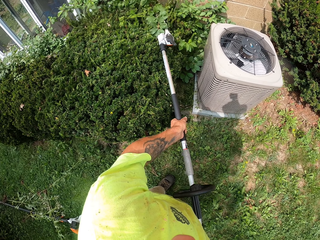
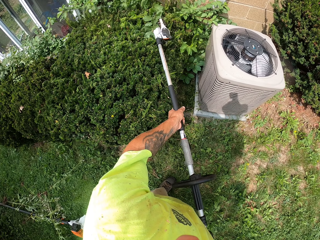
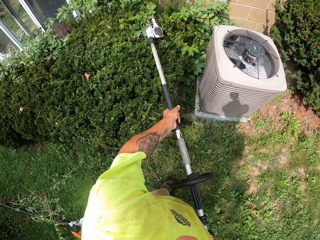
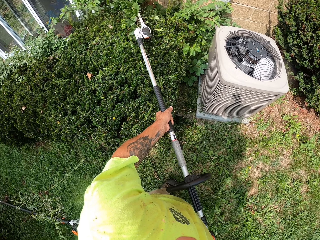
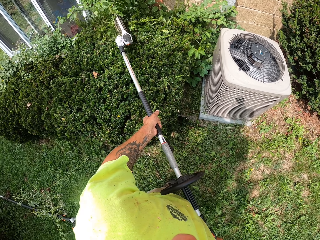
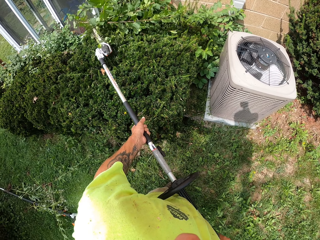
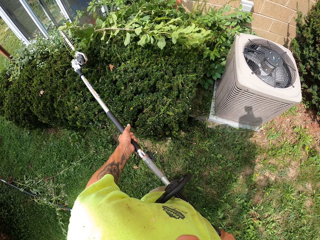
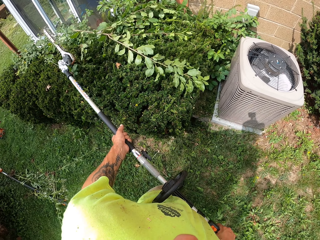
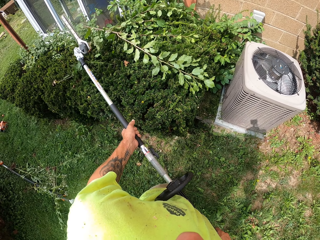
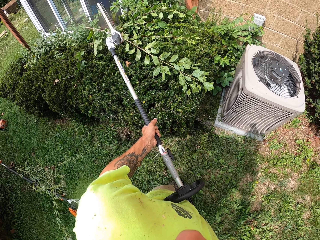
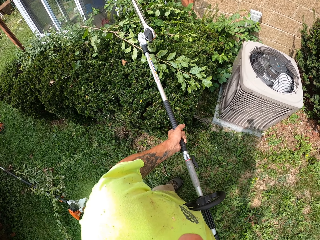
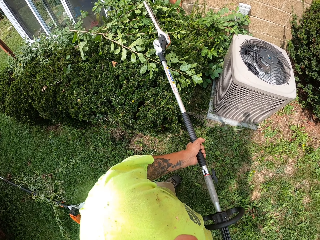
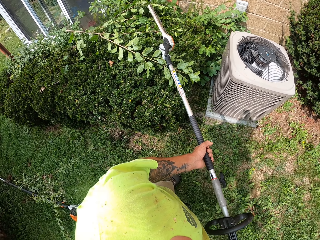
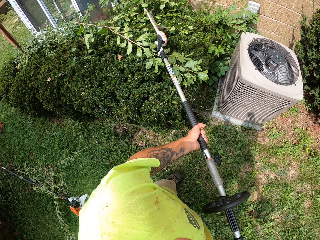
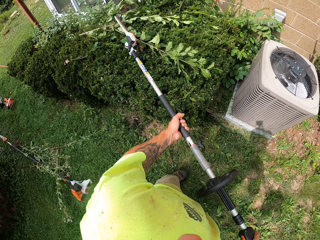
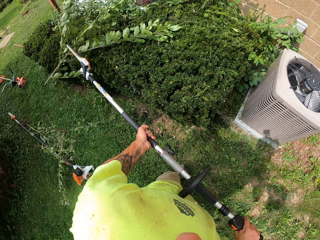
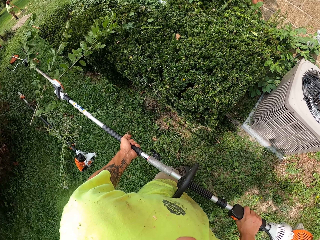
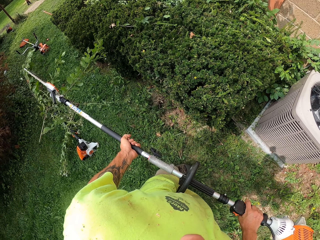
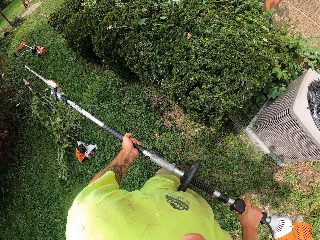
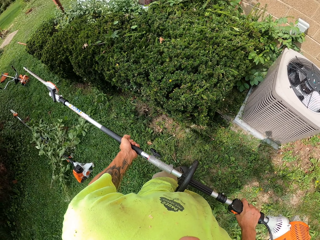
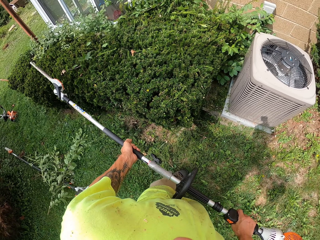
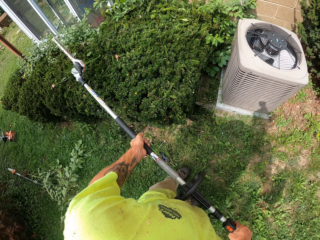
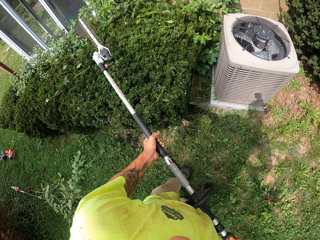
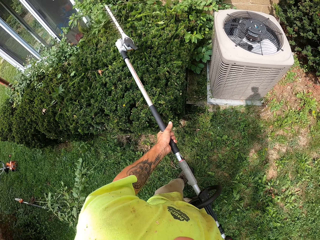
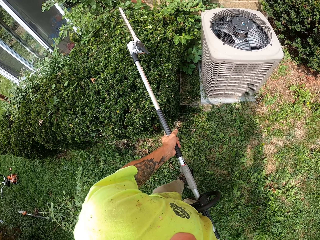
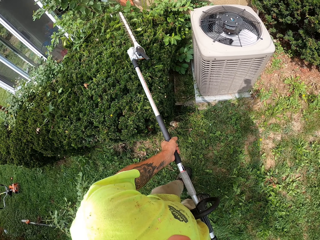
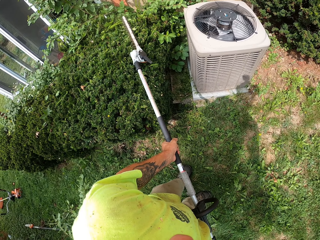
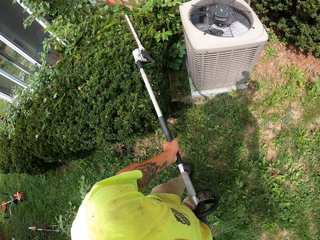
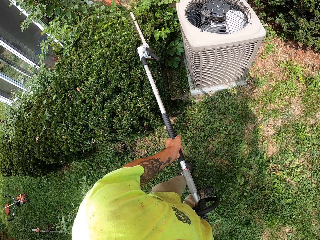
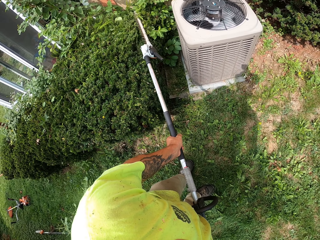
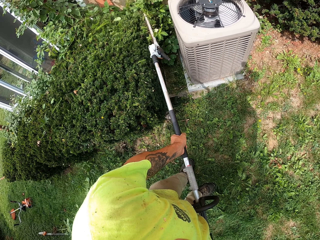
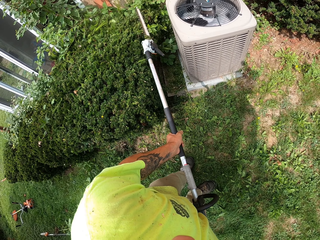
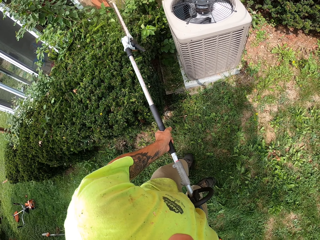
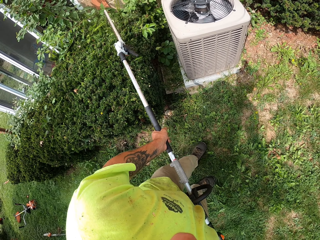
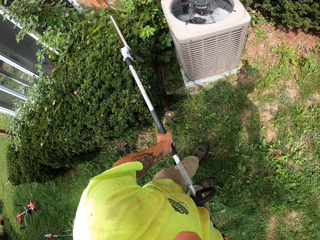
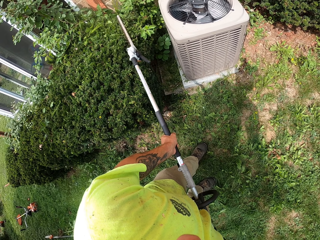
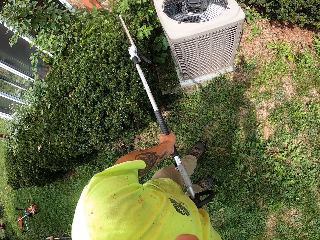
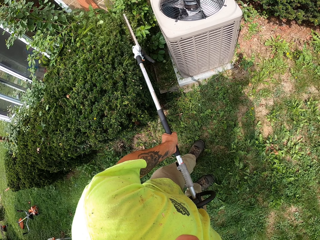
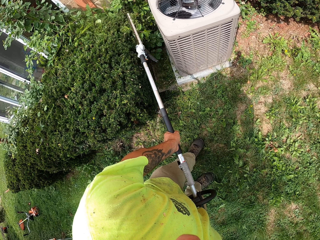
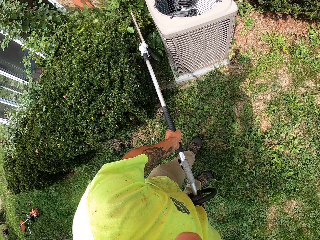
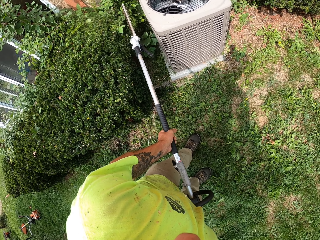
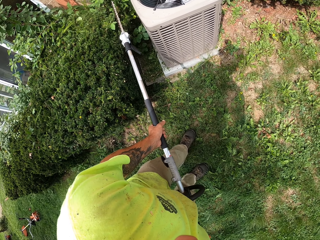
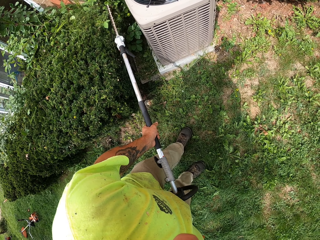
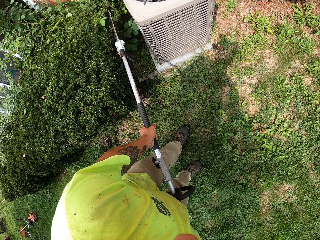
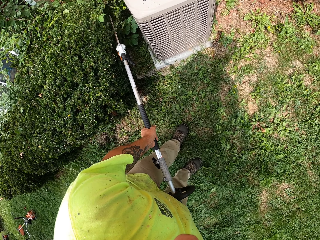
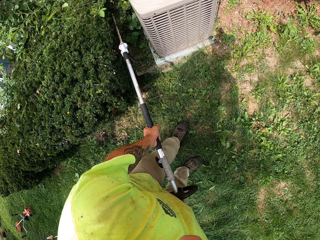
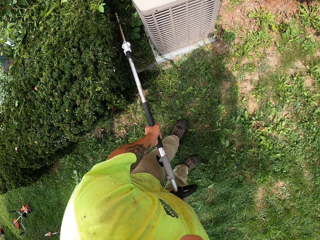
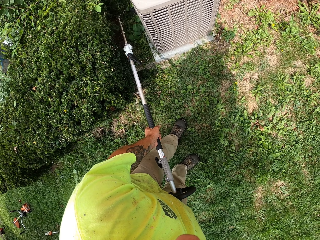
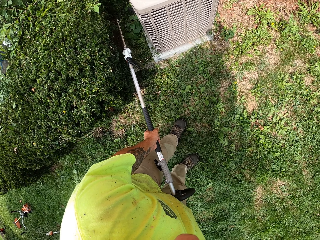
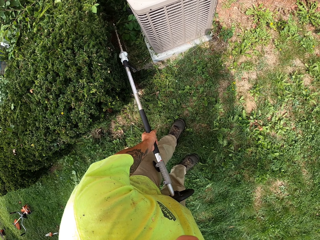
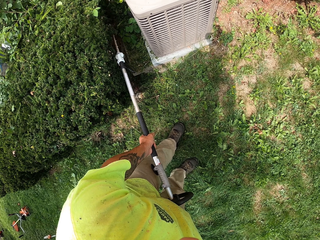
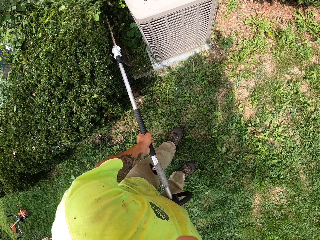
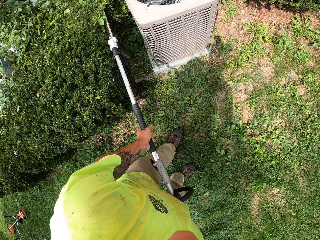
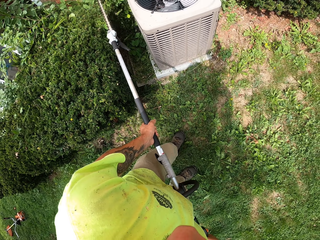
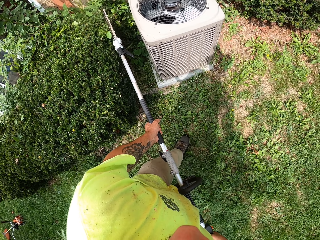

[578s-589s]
The camera wearer clears off a plant branch from the shrub with the hedge trimmer. He trims the hedge with the hedge trimmer in his hands.

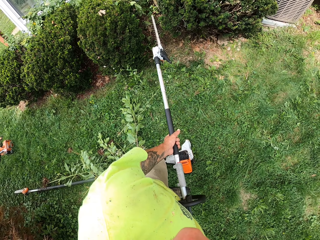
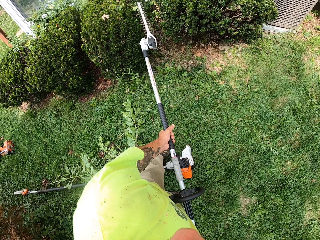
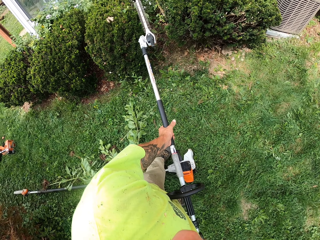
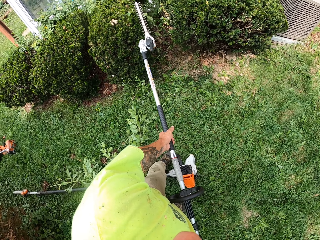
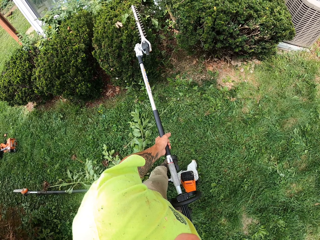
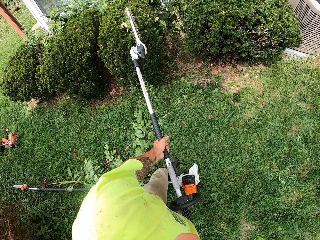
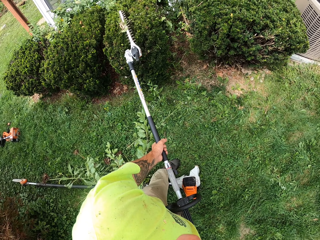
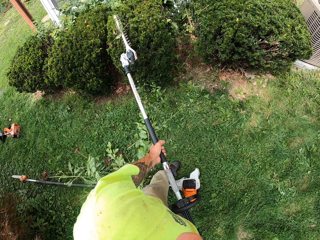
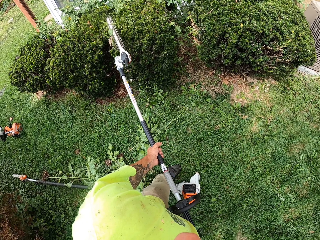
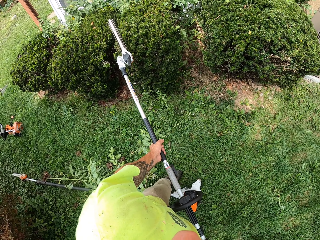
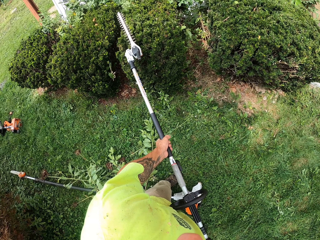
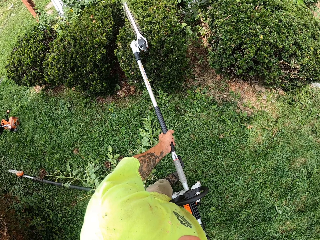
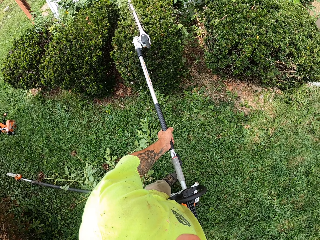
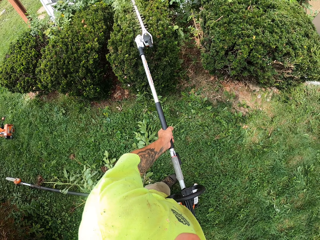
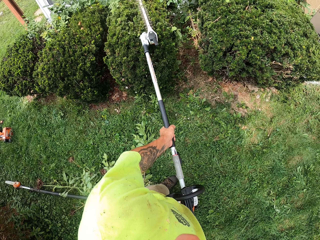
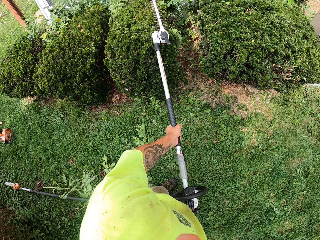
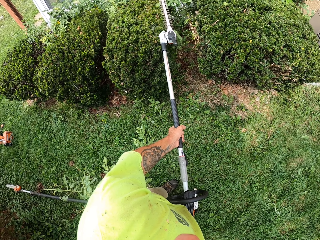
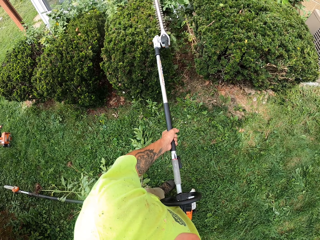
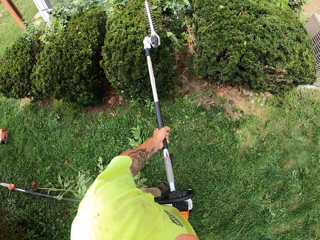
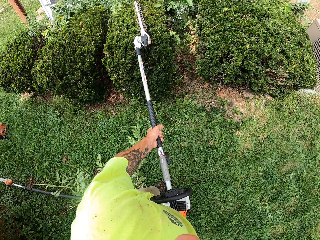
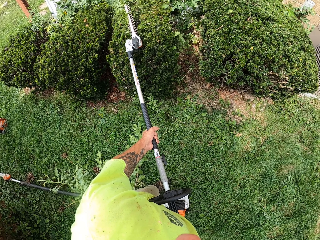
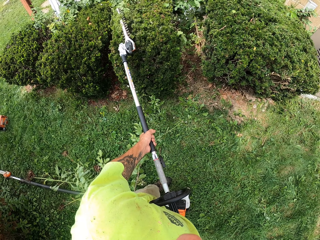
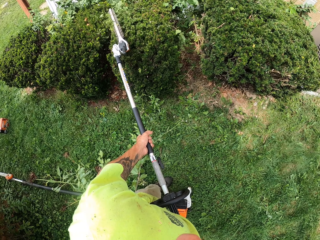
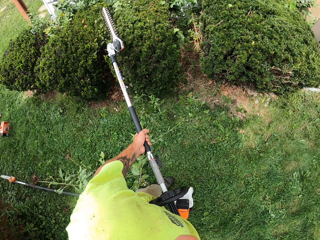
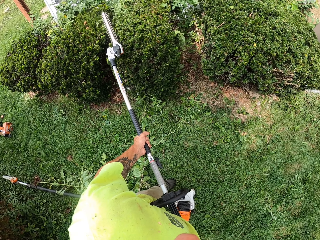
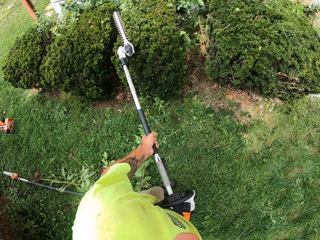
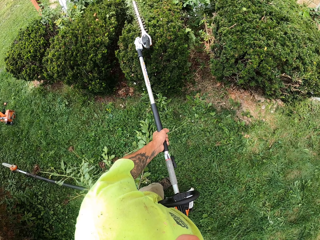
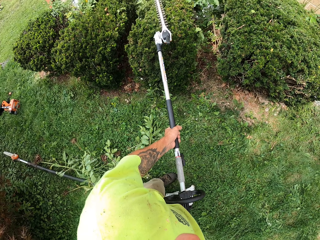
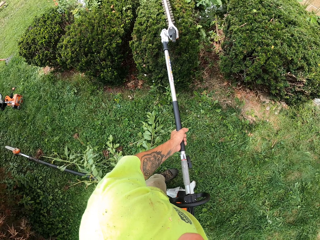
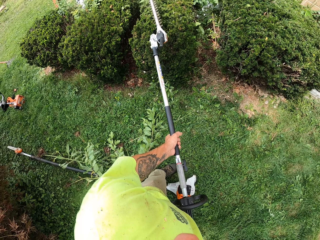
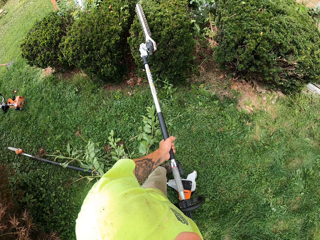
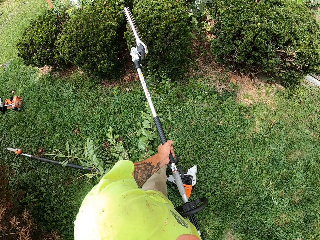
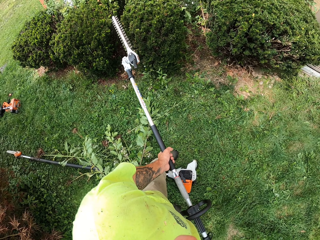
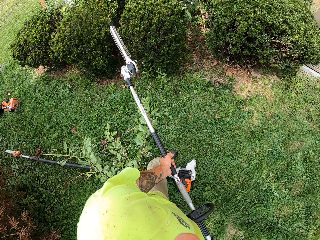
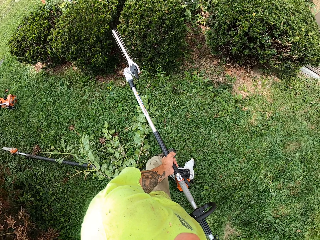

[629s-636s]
The camera wearer trims a hedge with the hedge trimmer in his hands.

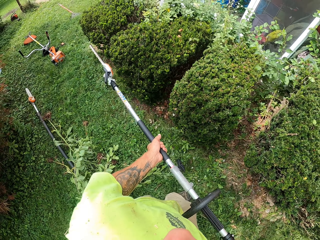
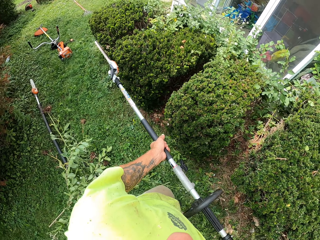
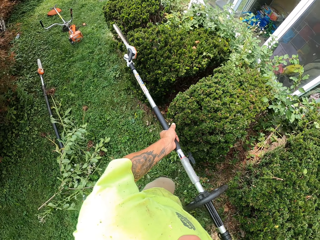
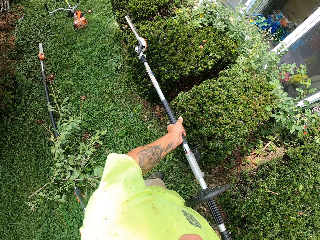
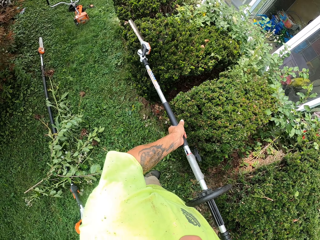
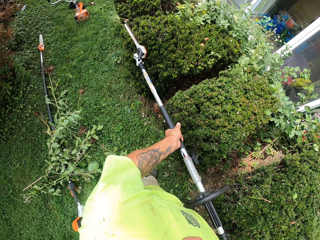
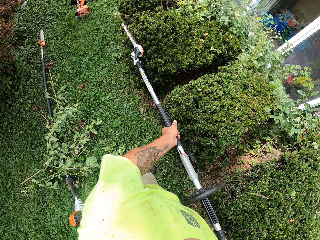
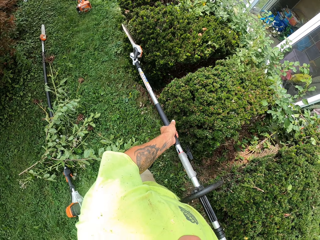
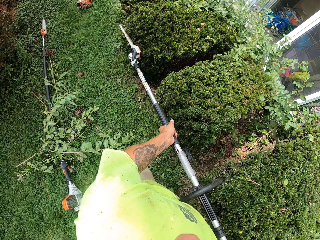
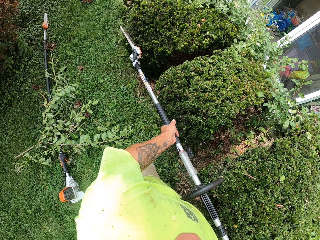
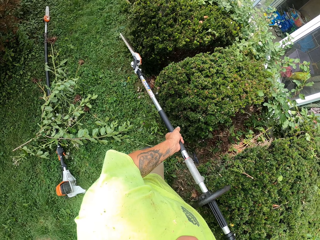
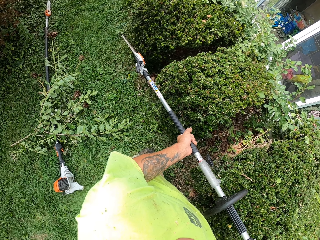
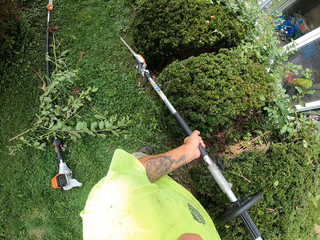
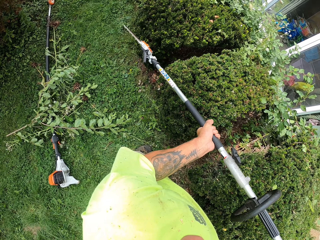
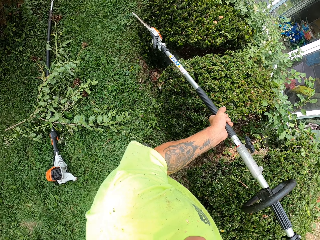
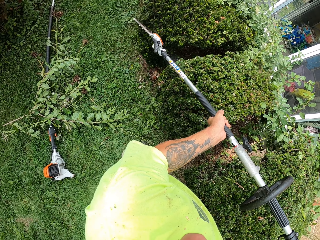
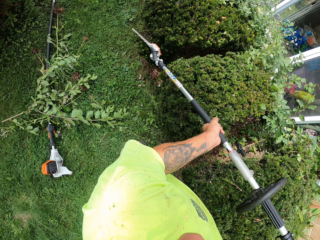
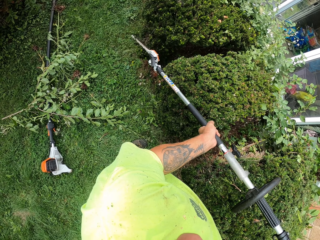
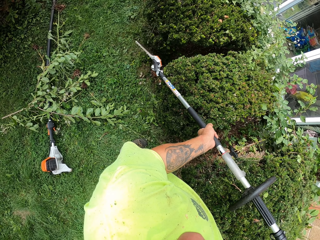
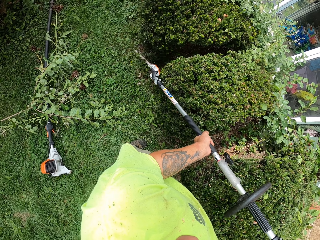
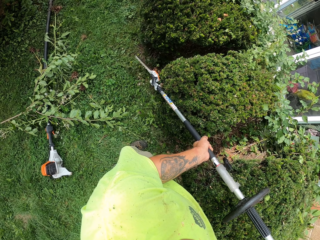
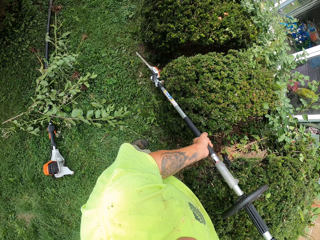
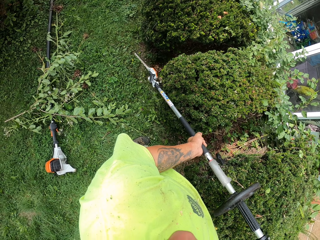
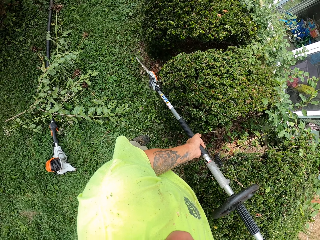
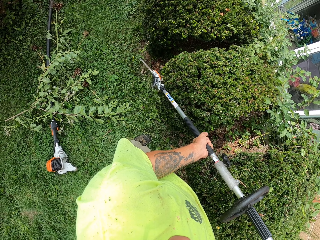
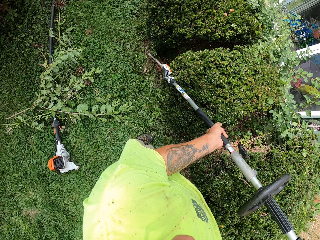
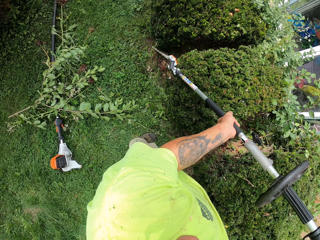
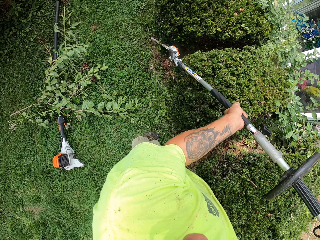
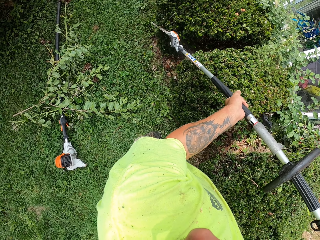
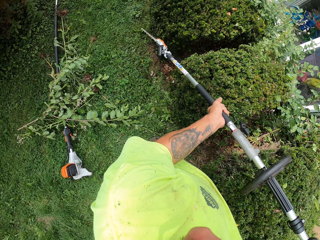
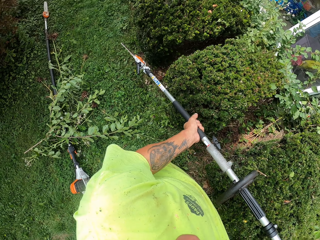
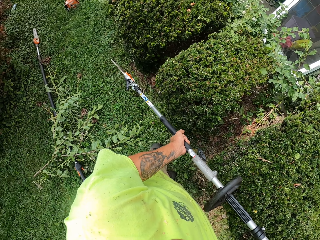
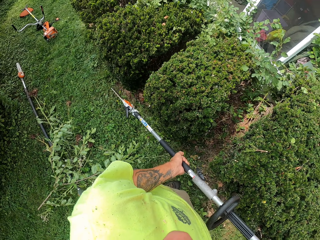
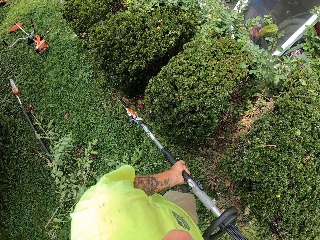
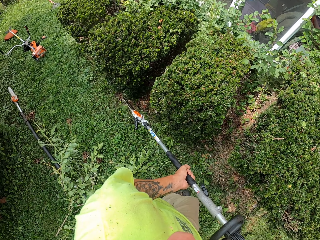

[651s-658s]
The camera wearer trims a hedge with the hedge trimmer in his hands.
